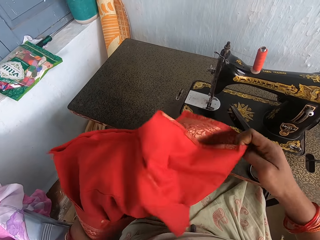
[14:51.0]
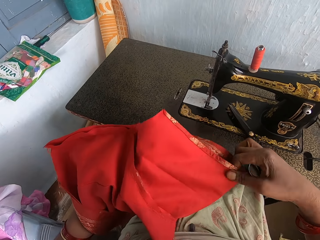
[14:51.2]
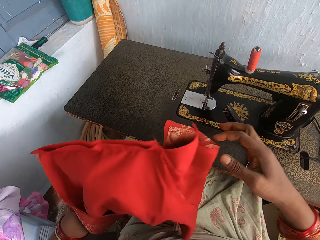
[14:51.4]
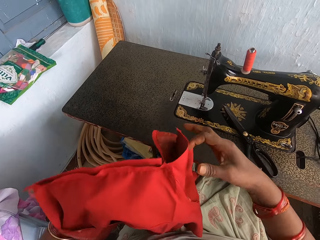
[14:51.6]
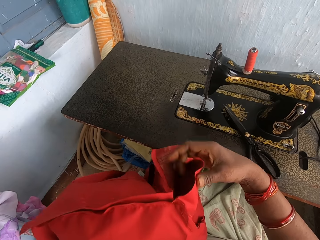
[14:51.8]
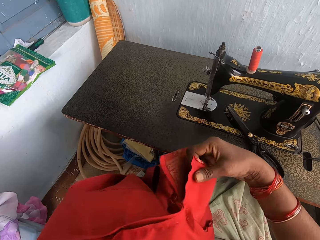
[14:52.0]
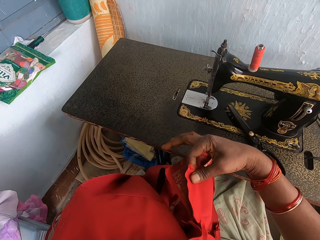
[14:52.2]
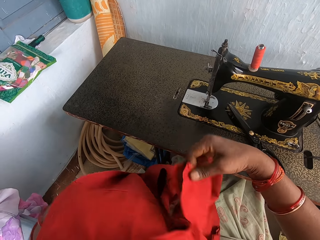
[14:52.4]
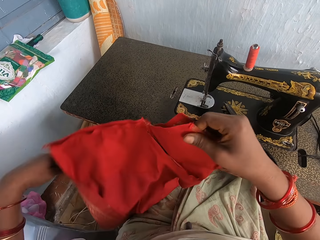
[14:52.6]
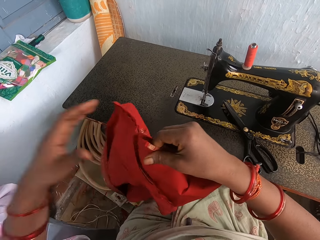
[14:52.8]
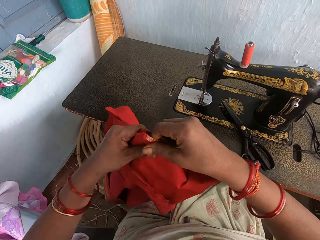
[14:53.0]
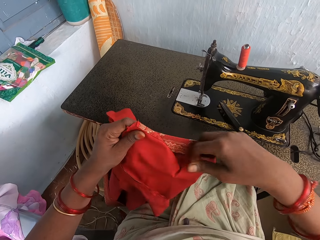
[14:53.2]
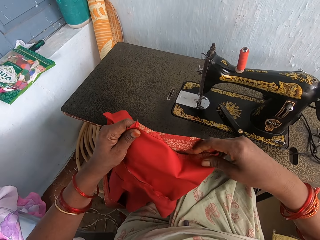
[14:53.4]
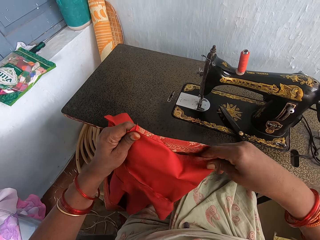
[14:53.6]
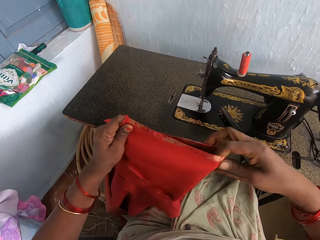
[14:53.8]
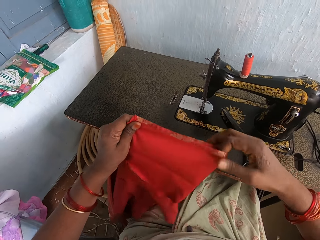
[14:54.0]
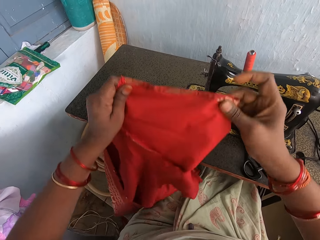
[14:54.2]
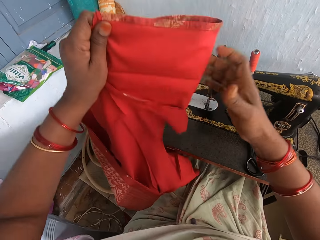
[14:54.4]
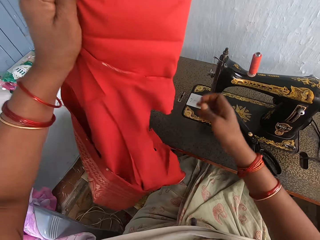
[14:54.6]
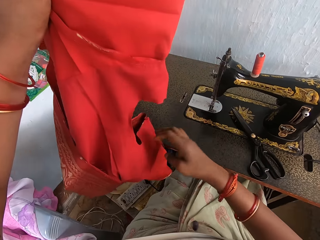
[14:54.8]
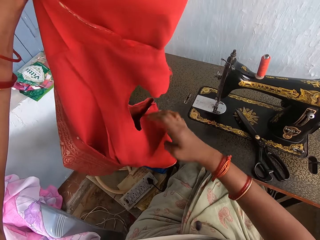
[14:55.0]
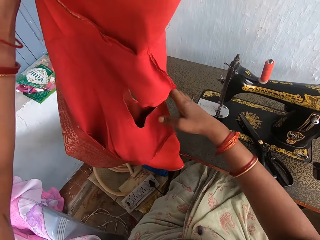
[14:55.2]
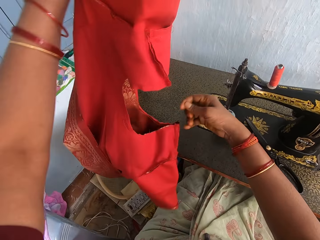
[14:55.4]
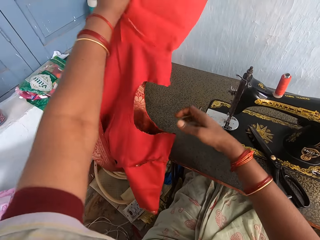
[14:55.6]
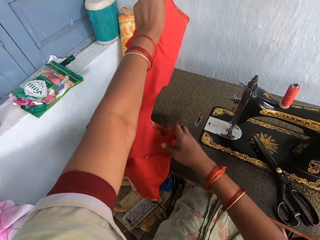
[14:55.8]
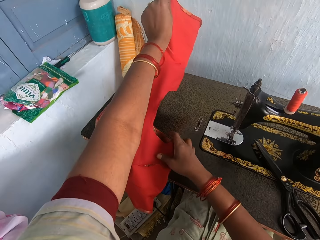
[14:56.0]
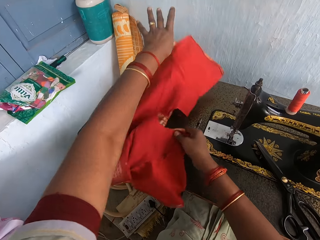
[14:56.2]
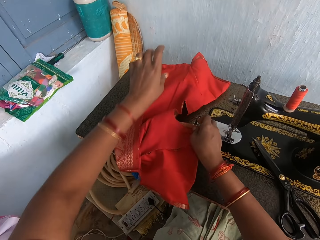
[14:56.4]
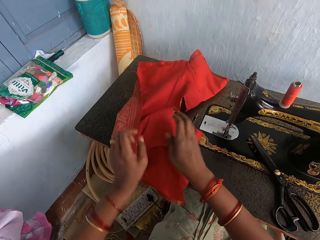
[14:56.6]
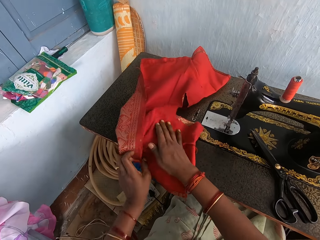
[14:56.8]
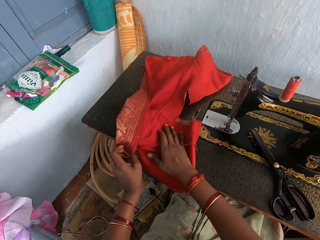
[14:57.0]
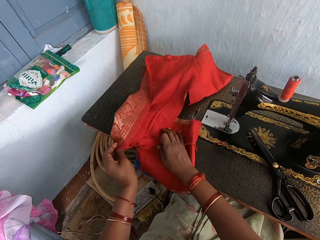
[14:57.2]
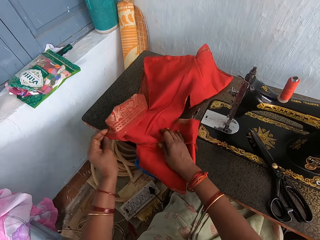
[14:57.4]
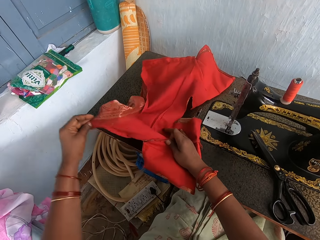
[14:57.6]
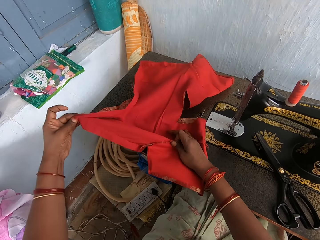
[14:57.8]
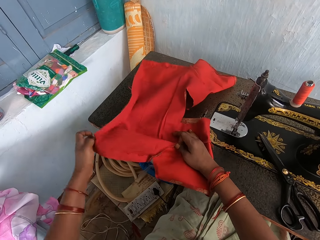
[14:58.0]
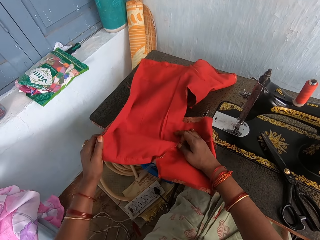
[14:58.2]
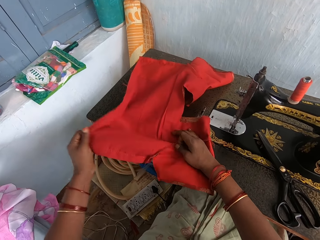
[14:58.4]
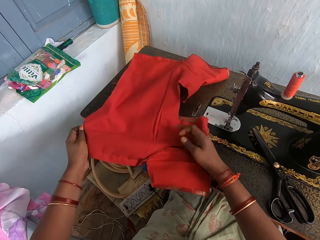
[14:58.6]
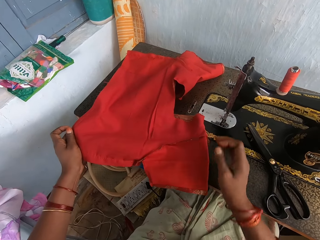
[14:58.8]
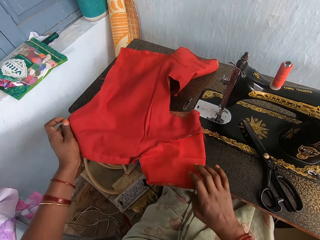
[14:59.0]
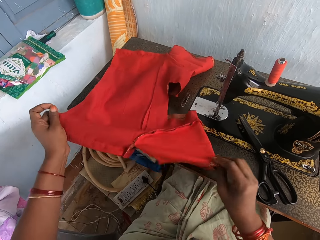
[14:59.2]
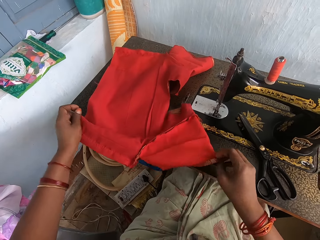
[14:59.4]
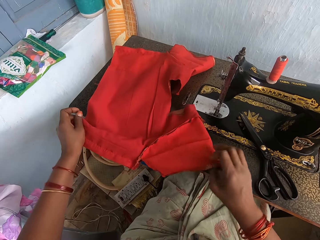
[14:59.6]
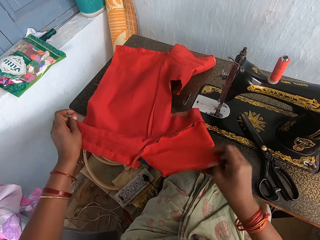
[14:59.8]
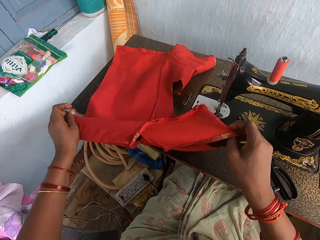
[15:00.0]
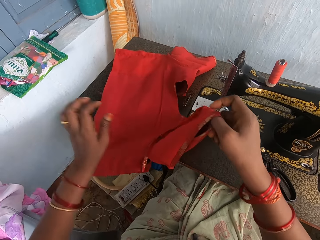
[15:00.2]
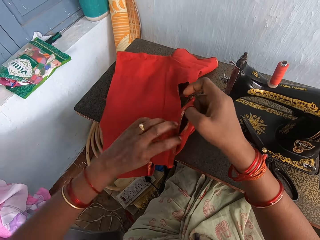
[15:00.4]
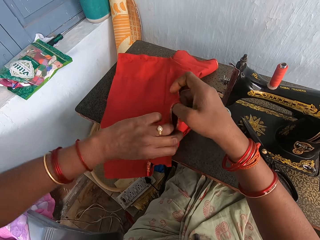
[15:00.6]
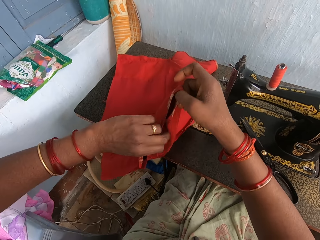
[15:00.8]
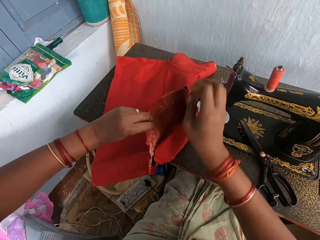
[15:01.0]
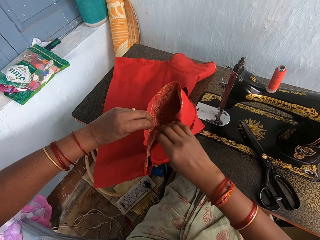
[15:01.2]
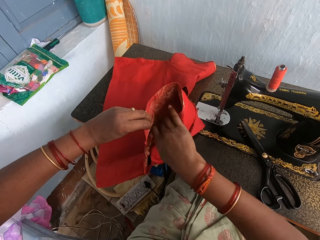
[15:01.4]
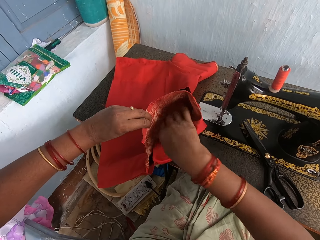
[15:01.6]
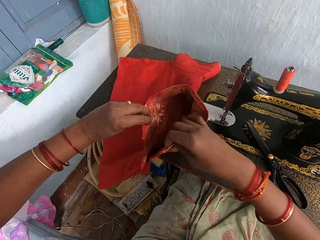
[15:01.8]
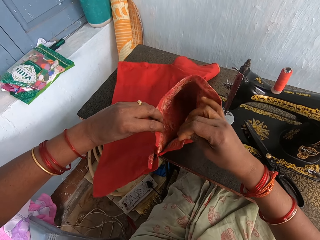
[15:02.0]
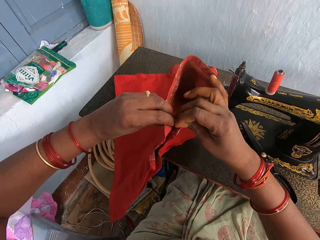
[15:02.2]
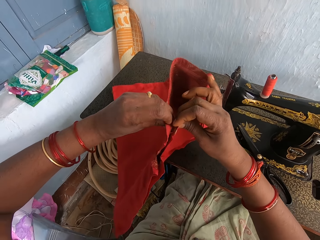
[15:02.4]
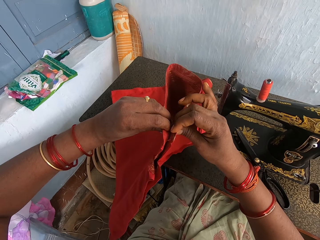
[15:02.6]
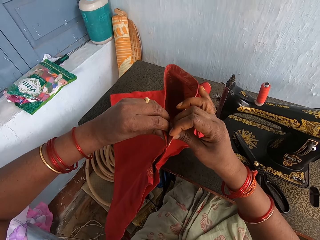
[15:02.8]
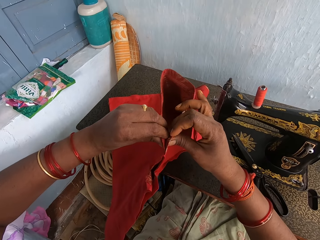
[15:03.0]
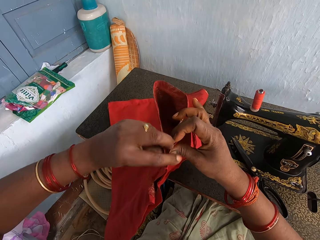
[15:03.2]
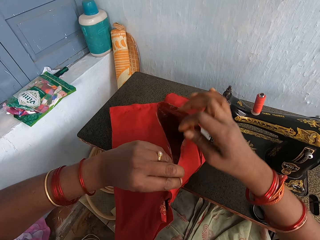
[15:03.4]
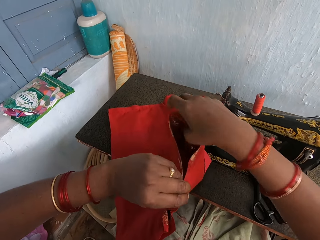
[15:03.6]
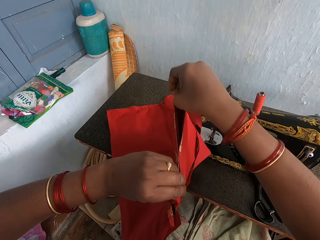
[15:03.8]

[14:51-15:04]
The camera wearer straightens the cloth. They lift up the cloth. They put the cloth on the sewing machine. They unfold the cloth. They straighten the cloth. They join the cloth.

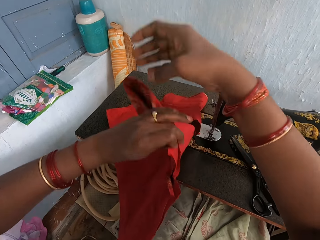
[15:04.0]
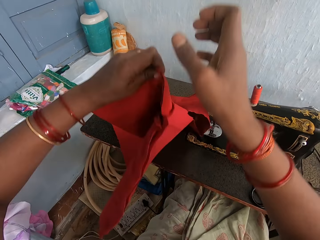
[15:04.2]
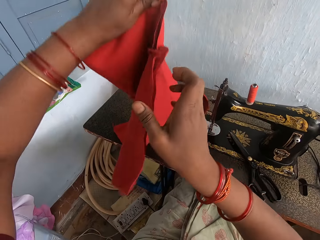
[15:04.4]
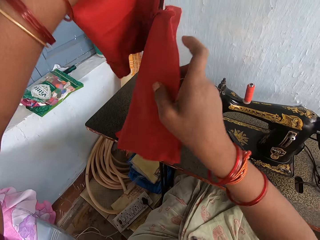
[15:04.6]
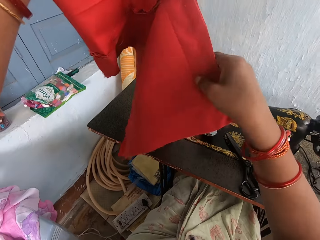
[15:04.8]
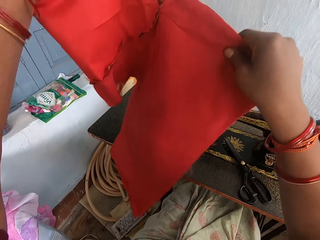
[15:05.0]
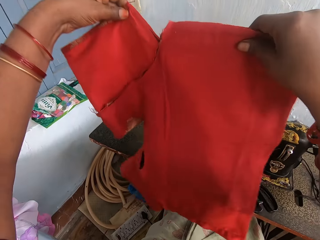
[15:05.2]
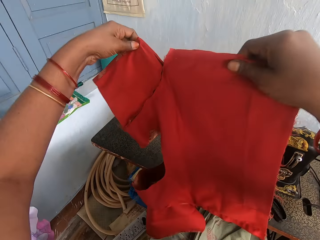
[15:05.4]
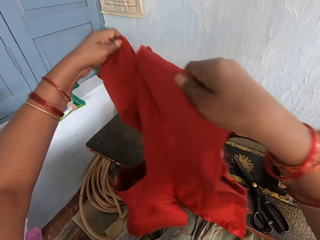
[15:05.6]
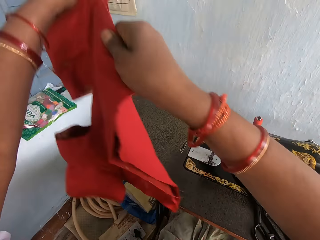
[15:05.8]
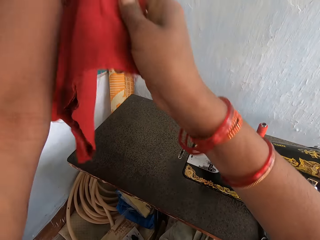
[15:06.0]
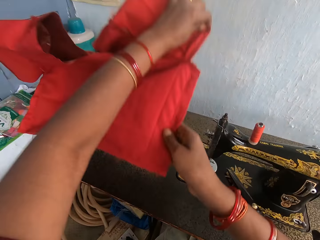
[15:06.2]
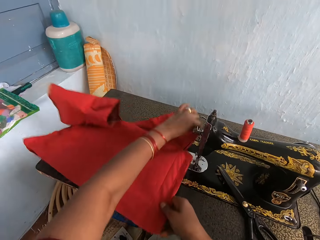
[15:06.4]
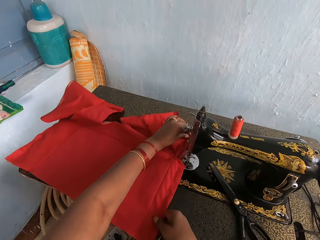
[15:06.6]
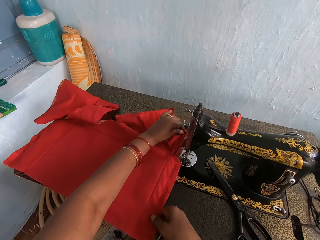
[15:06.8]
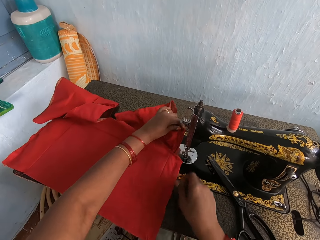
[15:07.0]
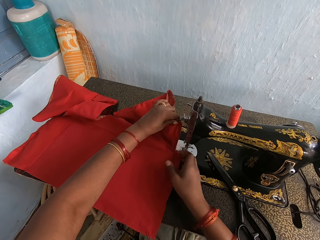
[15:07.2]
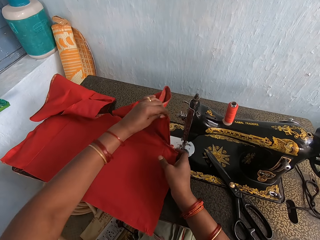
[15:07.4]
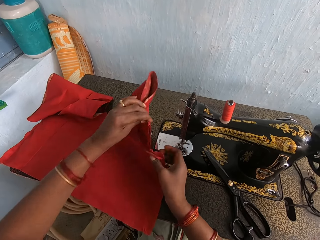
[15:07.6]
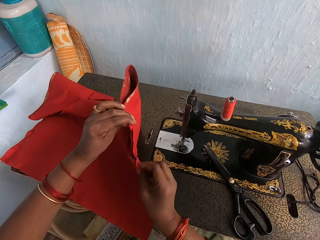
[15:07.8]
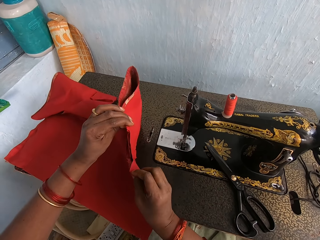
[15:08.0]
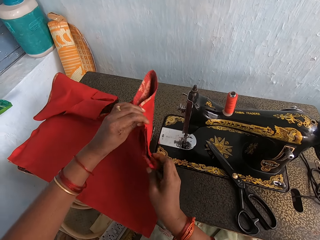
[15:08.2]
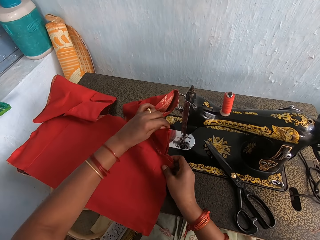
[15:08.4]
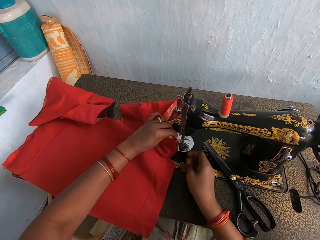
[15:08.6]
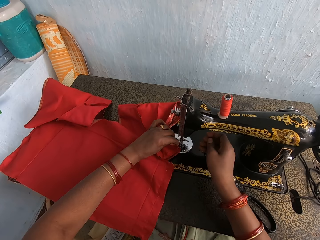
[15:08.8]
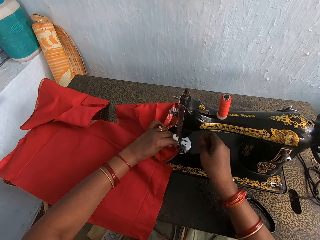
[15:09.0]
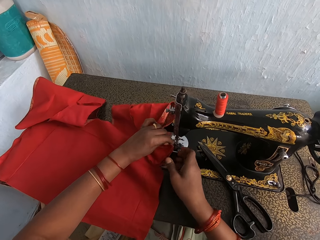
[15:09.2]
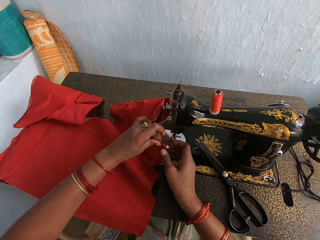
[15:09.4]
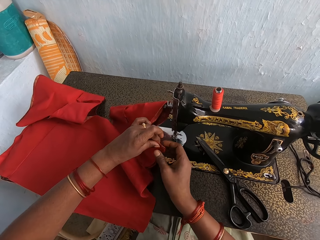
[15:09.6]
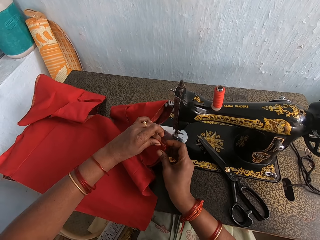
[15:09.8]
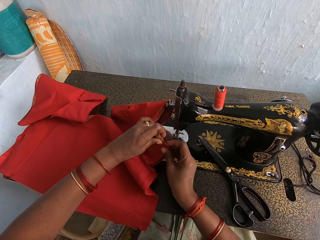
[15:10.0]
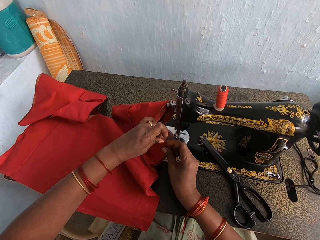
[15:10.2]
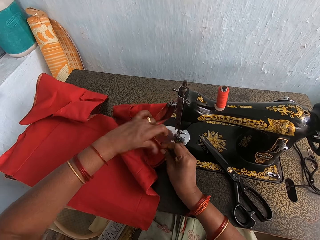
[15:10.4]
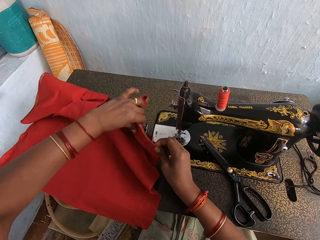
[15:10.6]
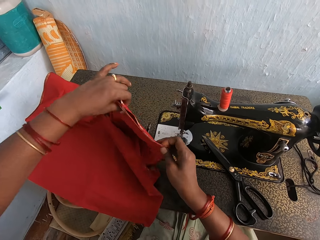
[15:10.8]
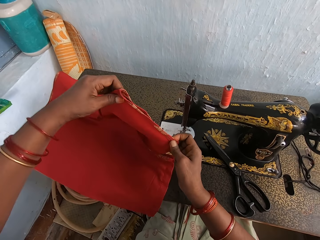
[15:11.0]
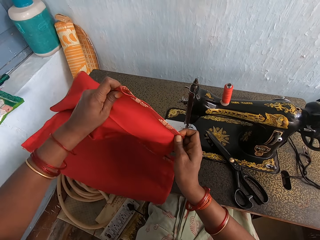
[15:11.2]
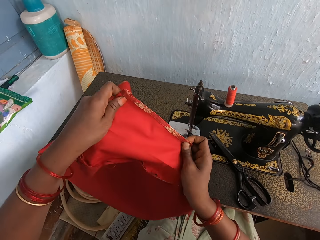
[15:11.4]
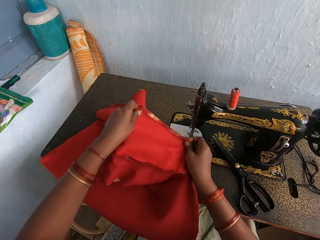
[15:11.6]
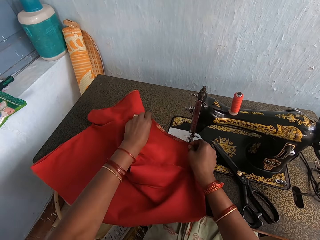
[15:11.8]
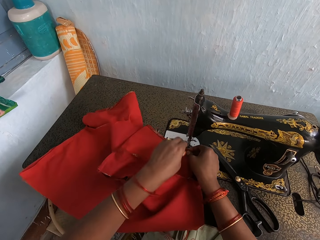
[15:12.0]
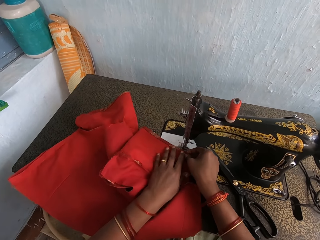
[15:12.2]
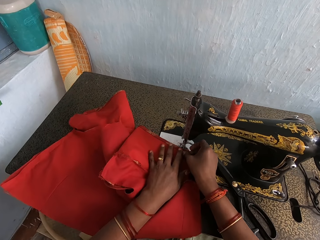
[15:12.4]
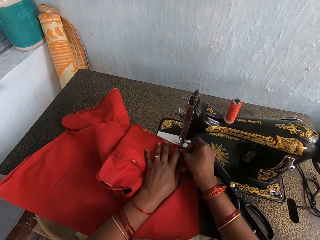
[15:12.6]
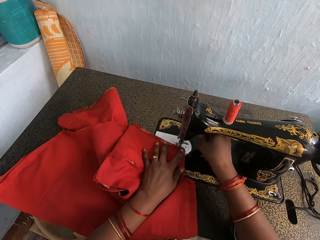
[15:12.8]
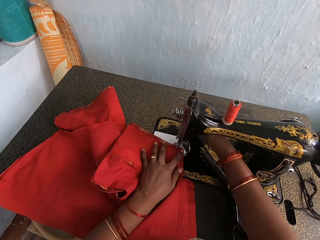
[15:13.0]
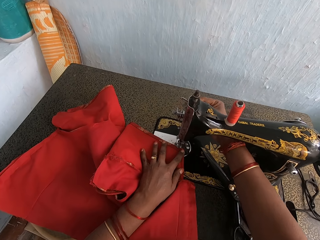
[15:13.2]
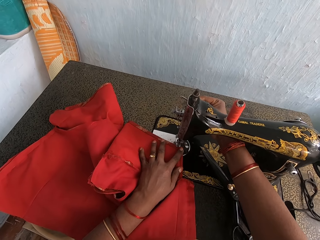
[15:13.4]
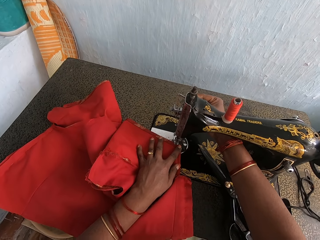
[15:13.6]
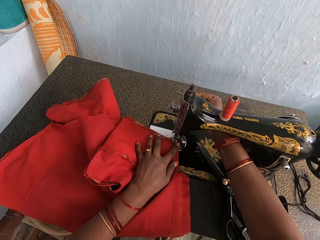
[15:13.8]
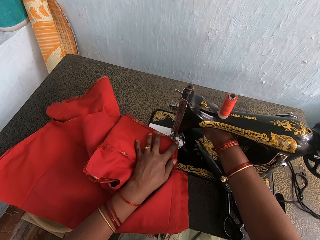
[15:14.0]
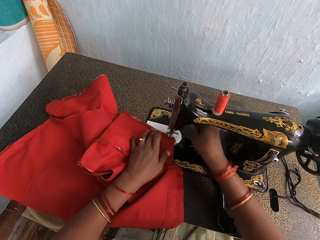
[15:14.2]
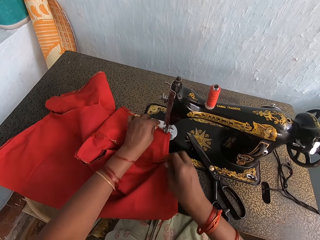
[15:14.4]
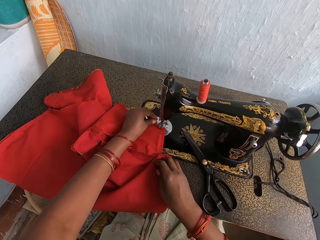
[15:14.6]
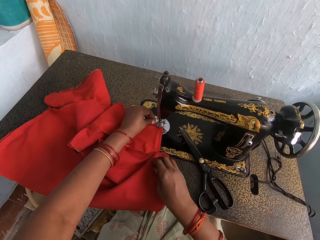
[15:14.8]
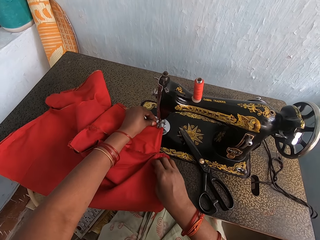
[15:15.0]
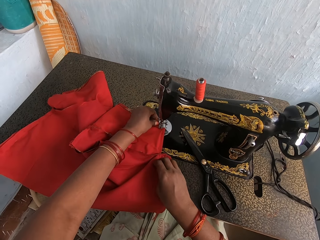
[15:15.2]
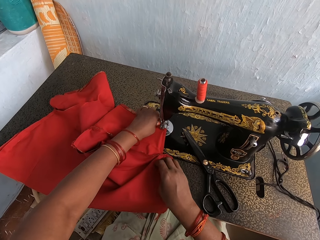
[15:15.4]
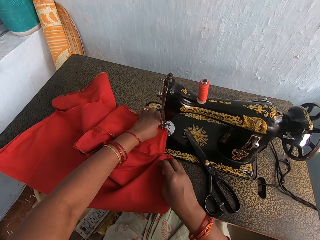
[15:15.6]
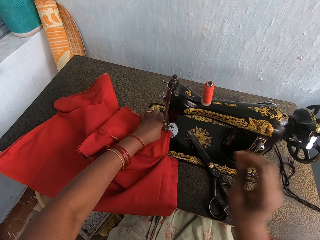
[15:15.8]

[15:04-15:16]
The camera wearer lifts up the cloth. They put the cloth on the sewing machine. They lift the cloth. They adjust the cloth. They place the cloth on the sewing machine. They adjust the cloth. They press the presser bar lifter. They operate the sewing machine. They align the cloth.
